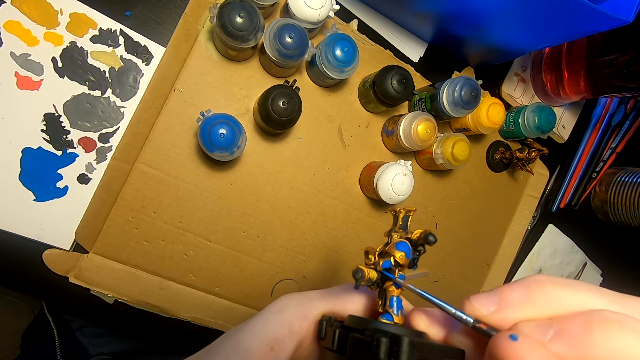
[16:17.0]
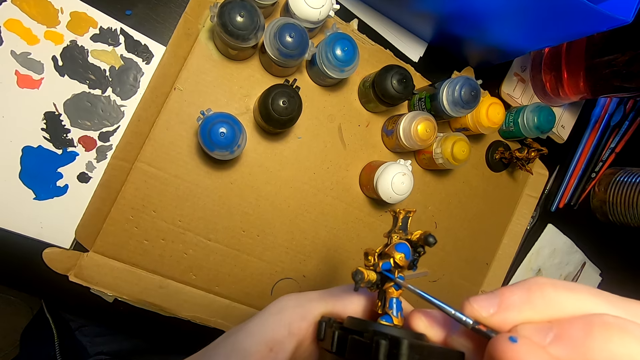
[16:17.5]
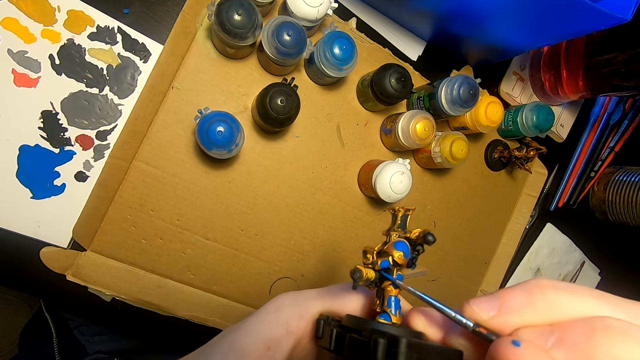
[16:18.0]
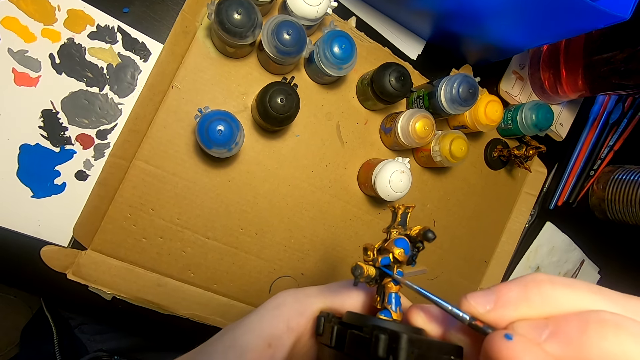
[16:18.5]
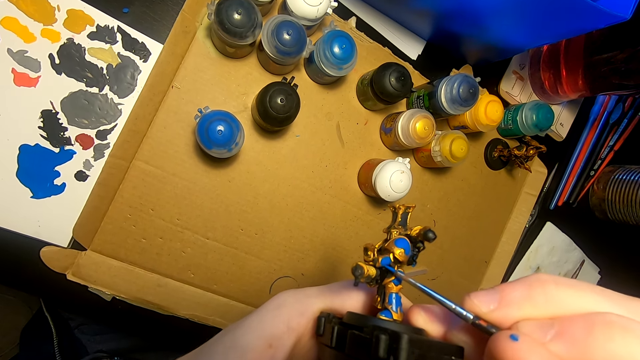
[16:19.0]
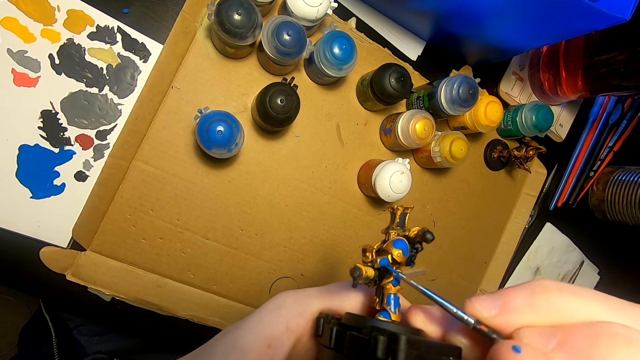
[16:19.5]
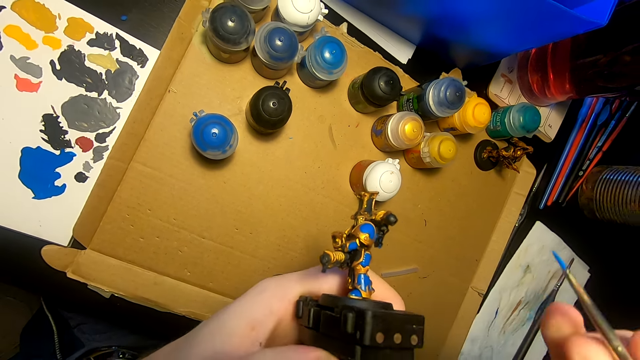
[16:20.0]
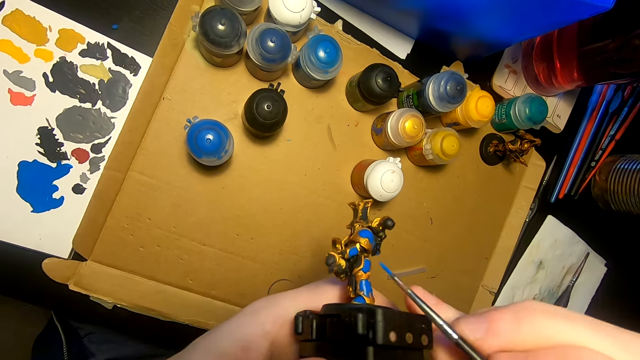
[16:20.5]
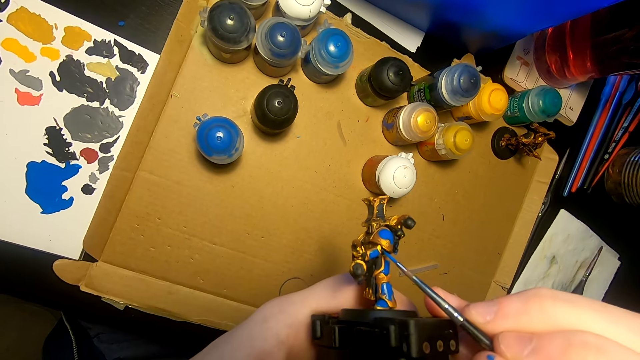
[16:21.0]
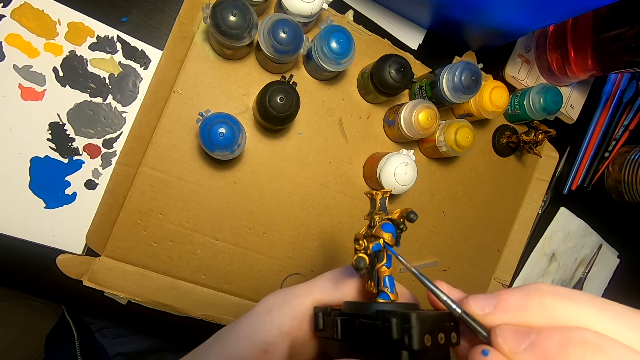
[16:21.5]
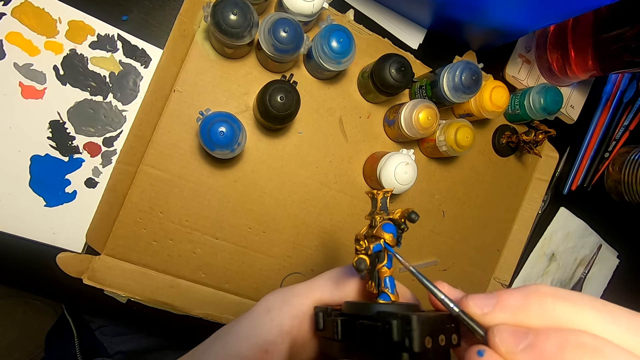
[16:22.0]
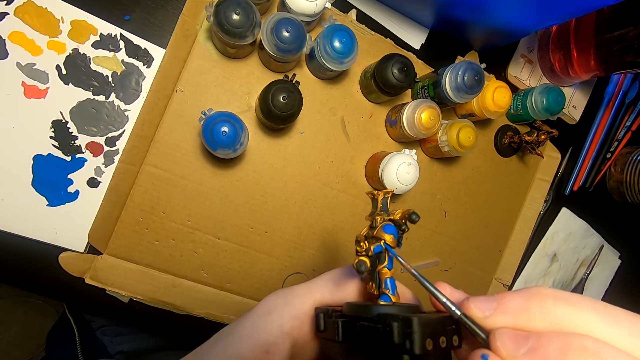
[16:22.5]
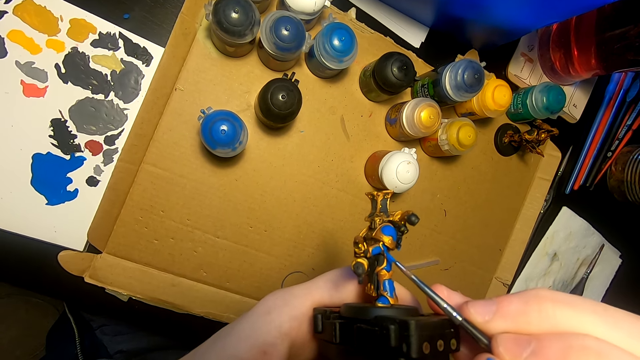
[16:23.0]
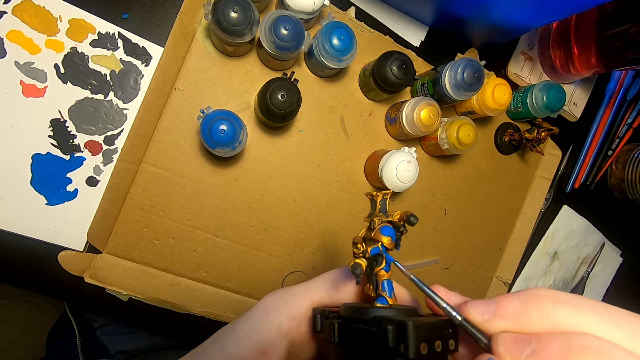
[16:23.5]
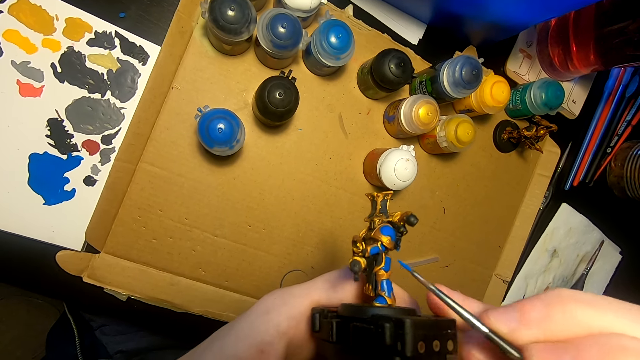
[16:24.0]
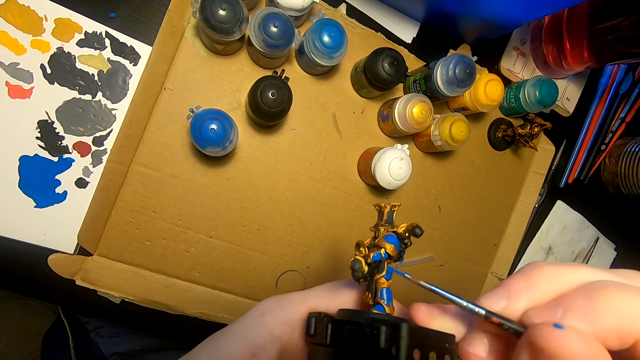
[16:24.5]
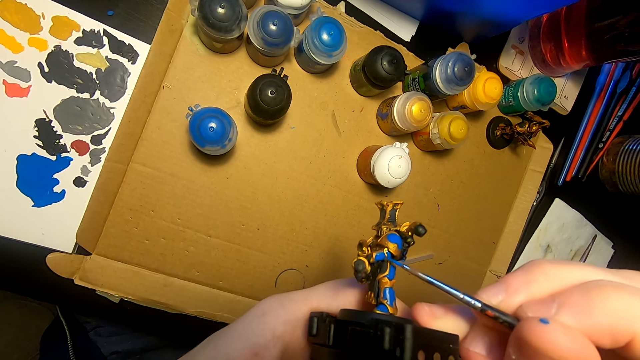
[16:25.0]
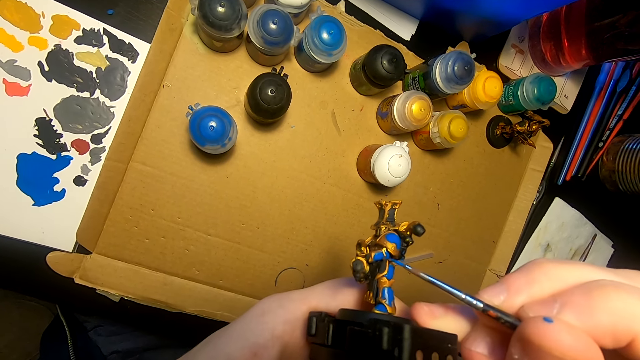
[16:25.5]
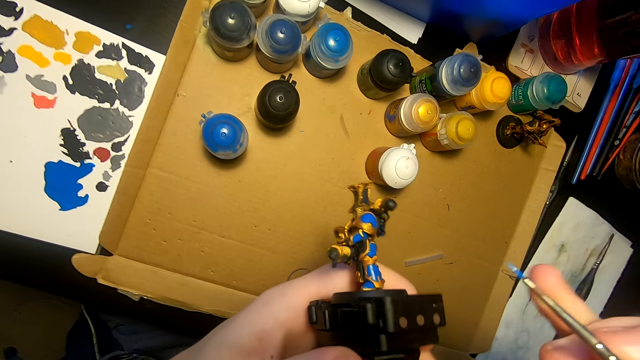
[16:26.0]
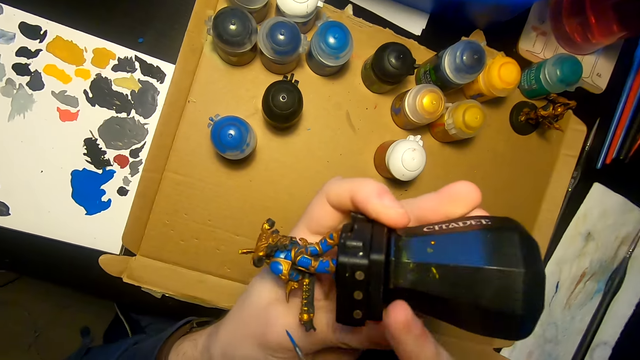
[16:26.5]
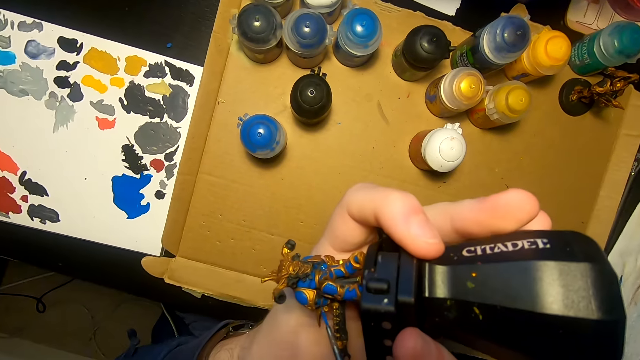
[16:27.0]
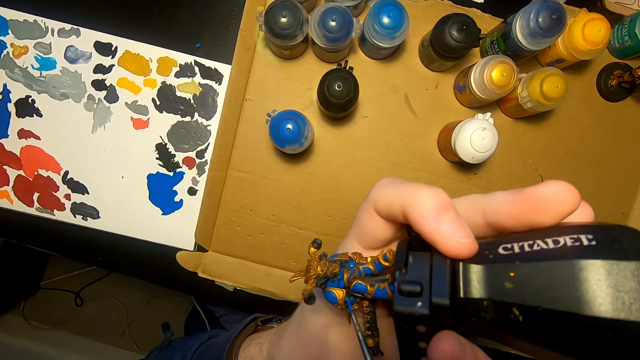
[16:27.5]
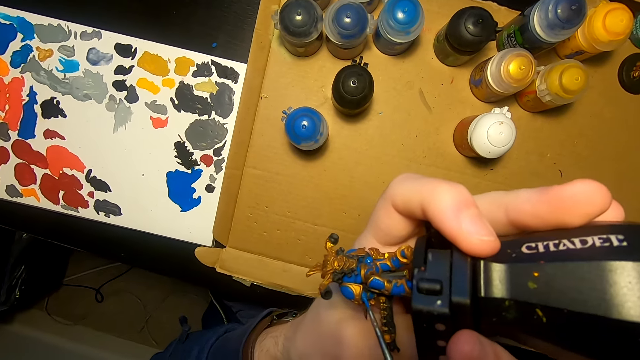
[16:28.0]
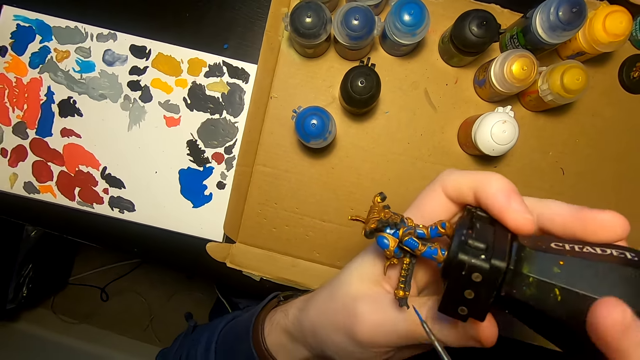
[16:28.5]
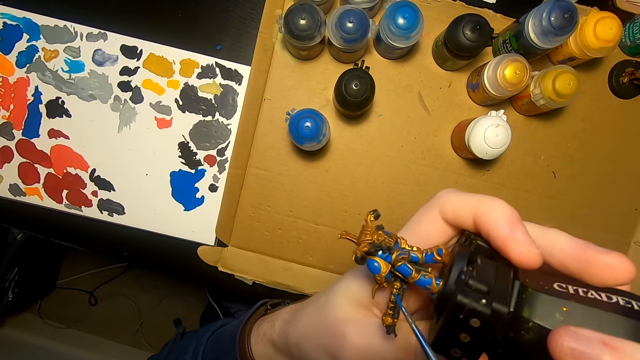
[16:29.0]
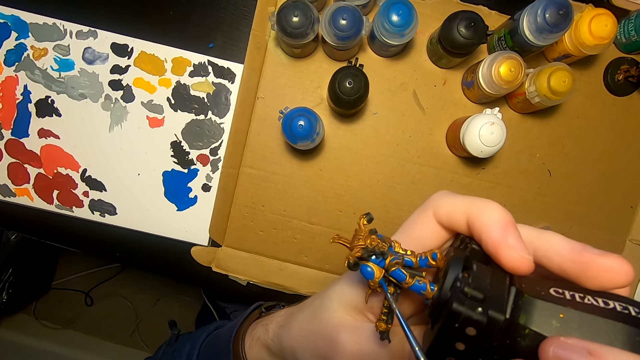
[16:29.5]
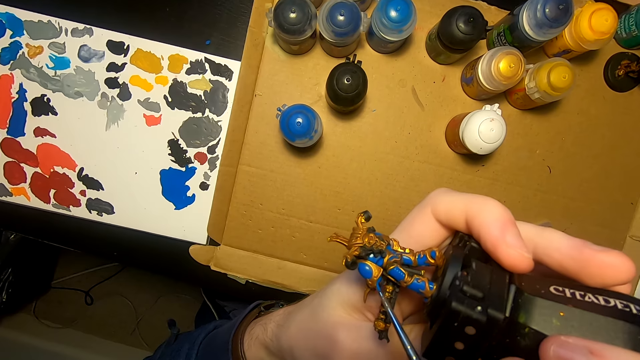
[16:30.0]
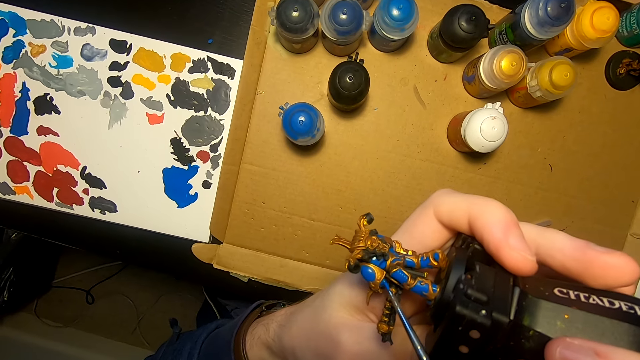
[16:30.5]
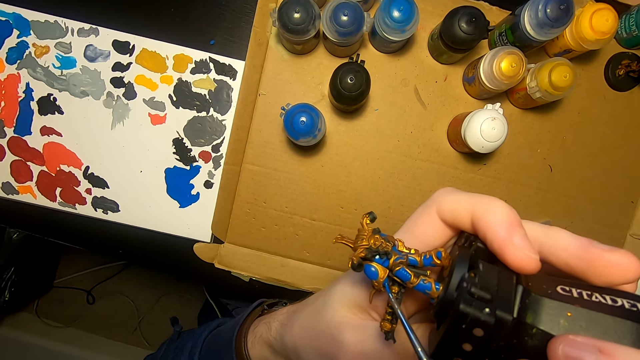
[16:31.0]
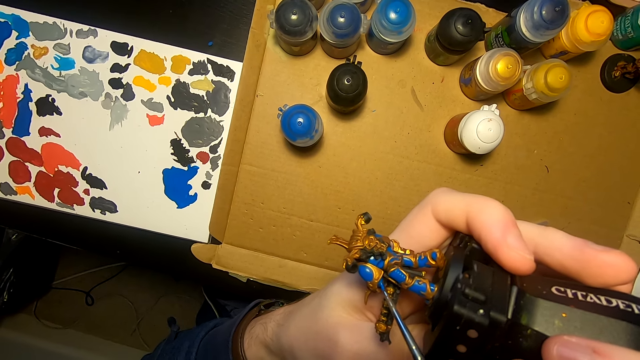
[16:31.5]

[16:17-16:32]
The camera wearer turns something. They apply paint on something.

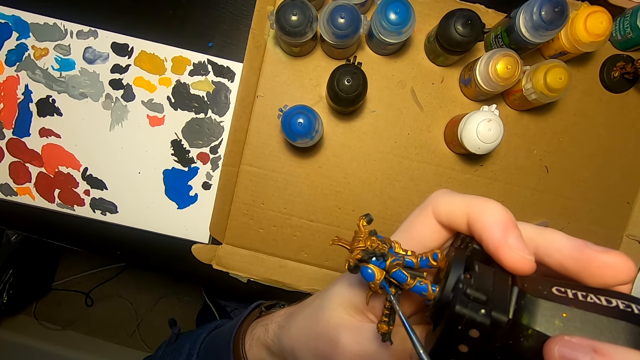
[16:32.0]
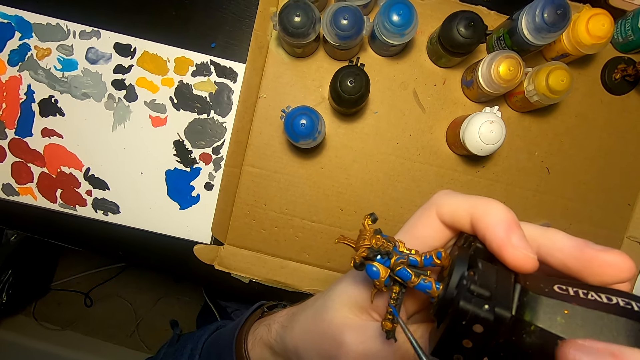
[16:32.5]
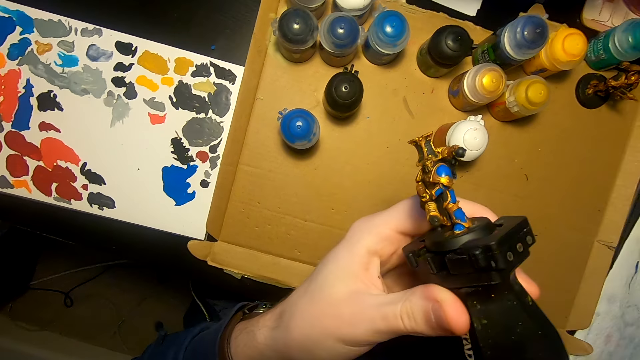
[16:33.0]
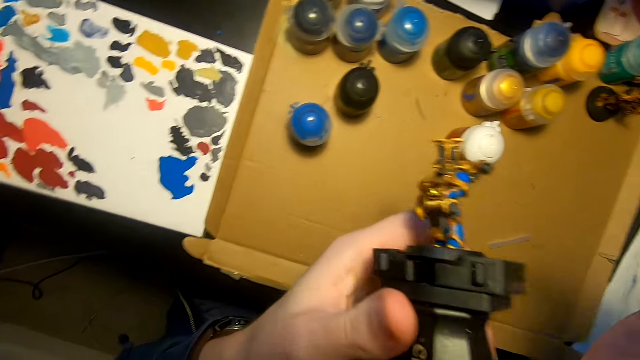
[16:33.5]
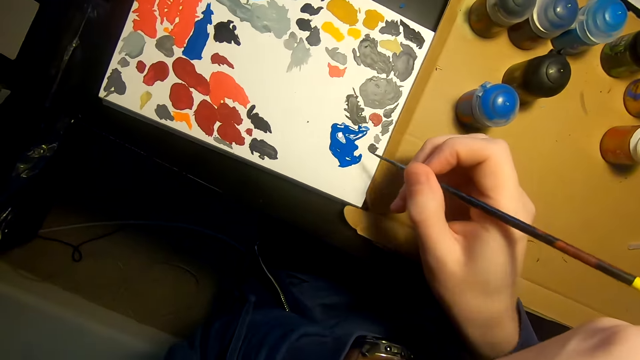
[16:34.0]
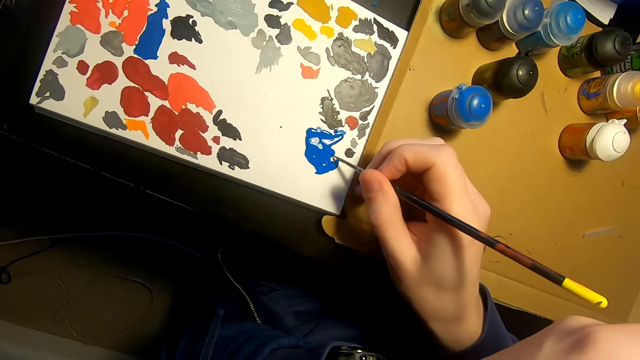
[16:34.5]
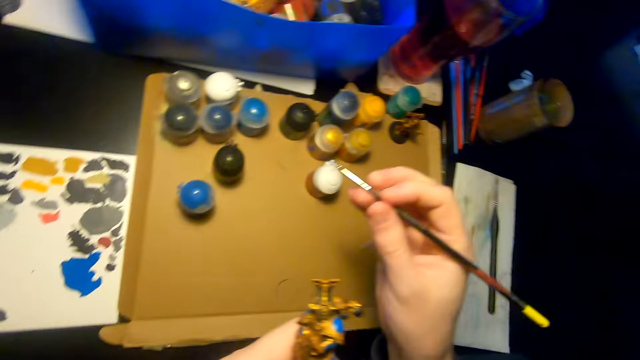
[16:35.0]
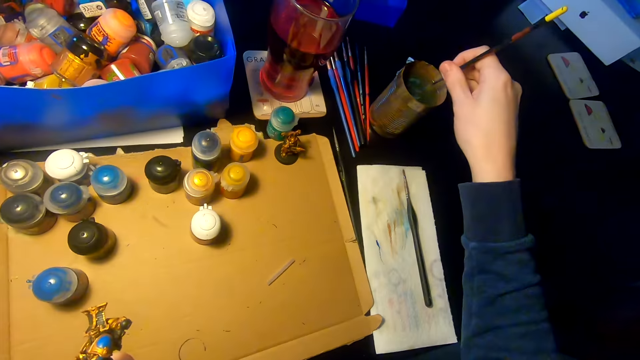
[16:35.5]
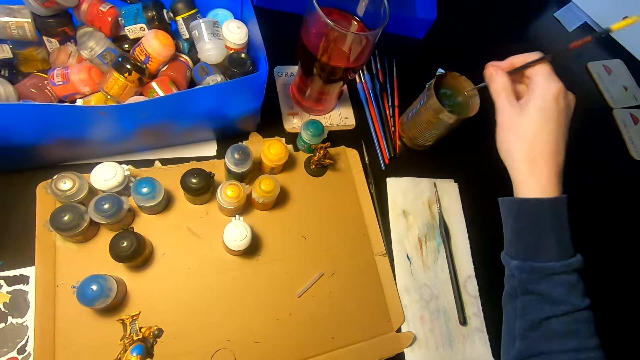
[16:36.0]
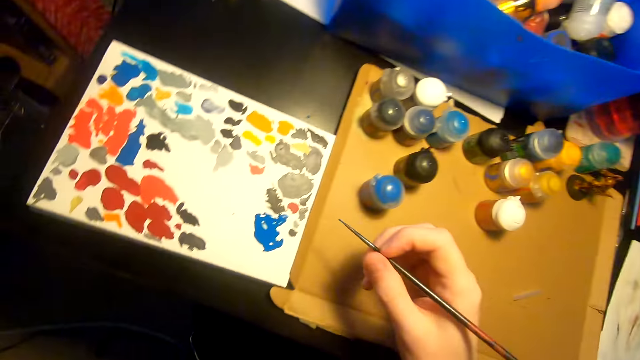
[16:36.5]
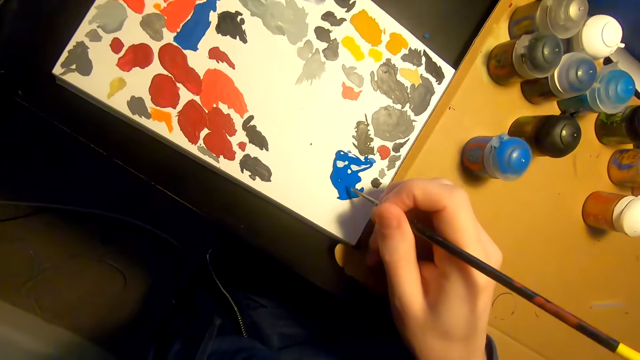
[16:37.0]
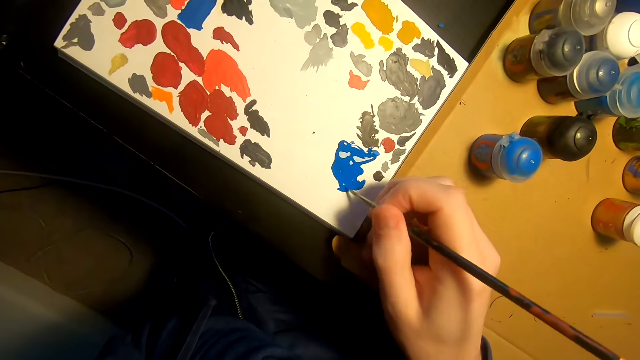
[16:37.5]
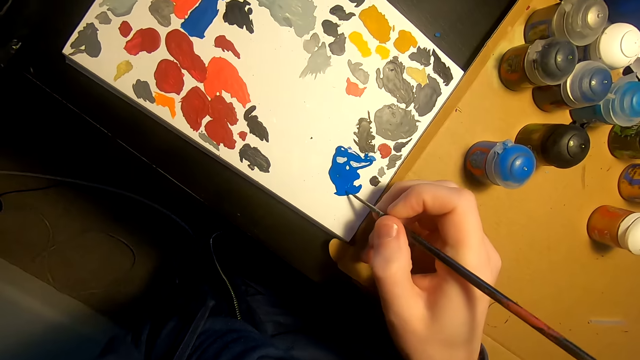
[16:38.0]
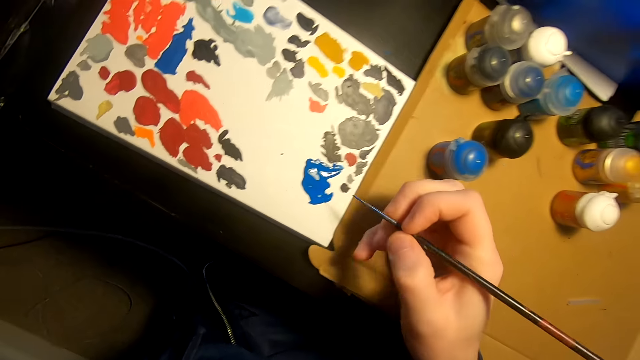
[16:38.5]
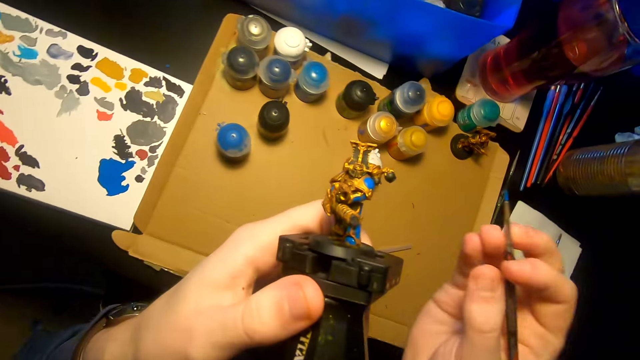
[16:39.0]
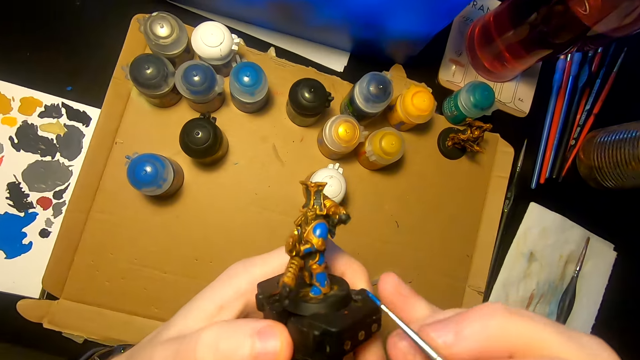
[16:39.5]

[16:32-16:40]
The camera wearer turns something. They check the model sculpture. They dip the paint brush in the tin of water. They dip the paint brush in the paint.
